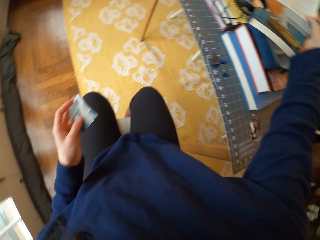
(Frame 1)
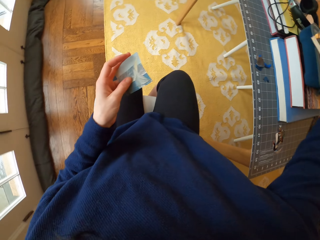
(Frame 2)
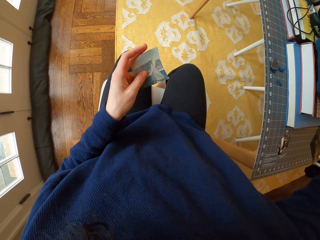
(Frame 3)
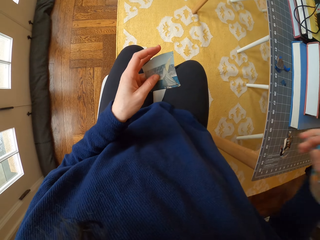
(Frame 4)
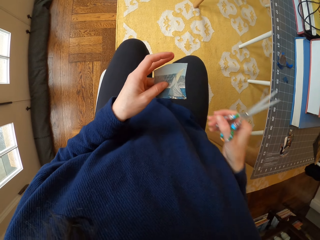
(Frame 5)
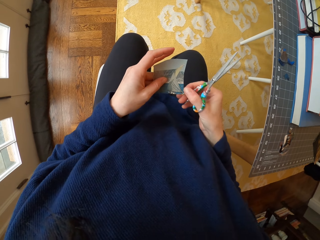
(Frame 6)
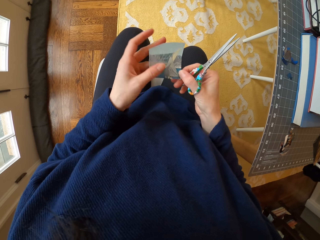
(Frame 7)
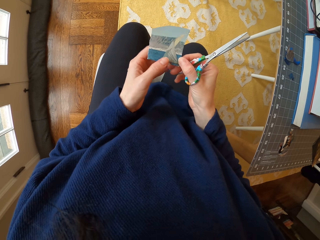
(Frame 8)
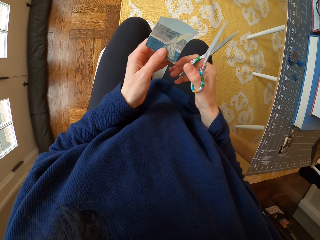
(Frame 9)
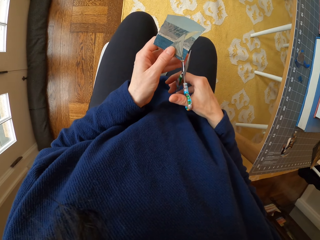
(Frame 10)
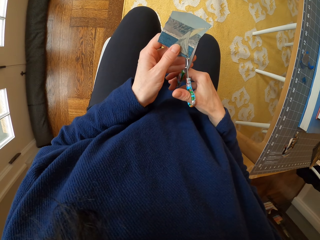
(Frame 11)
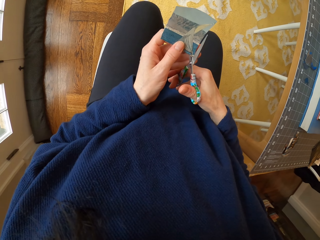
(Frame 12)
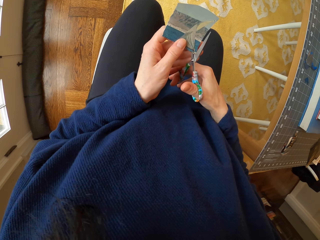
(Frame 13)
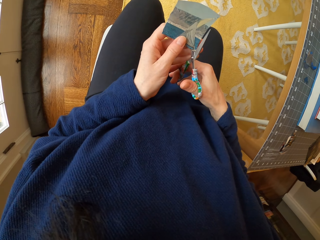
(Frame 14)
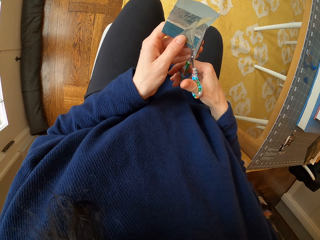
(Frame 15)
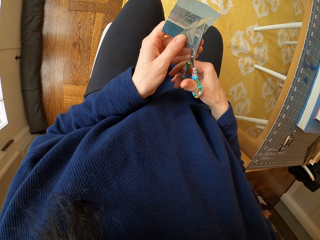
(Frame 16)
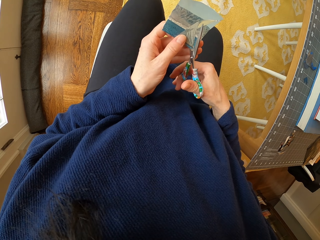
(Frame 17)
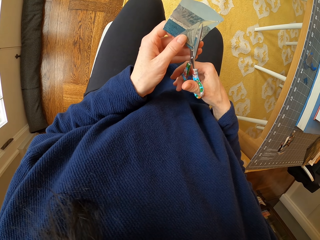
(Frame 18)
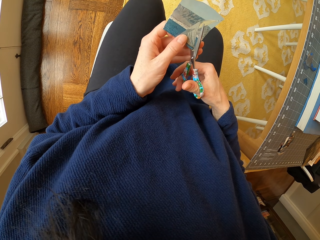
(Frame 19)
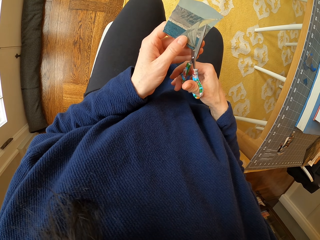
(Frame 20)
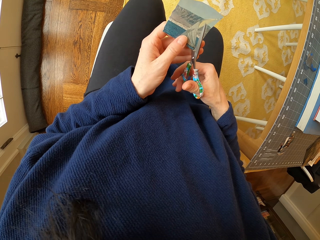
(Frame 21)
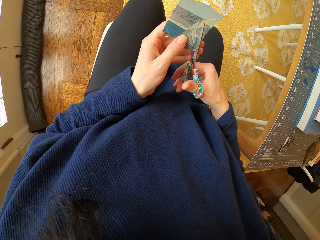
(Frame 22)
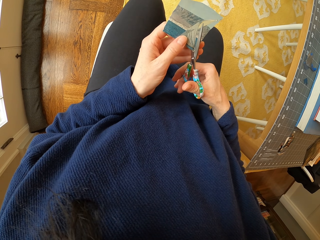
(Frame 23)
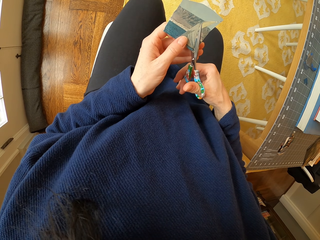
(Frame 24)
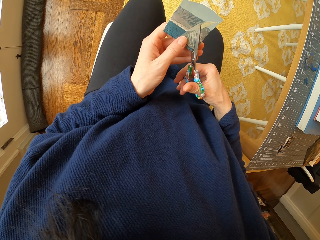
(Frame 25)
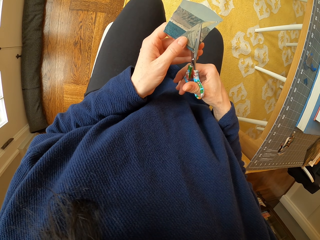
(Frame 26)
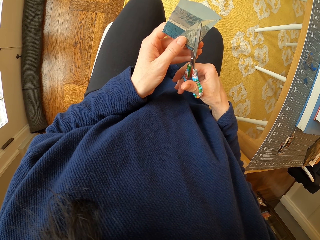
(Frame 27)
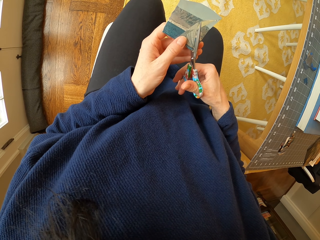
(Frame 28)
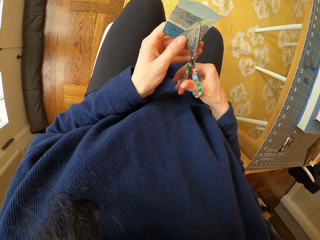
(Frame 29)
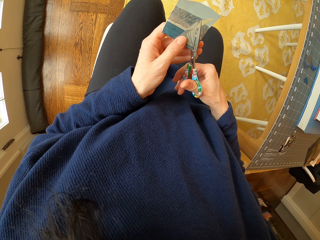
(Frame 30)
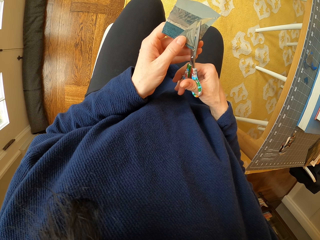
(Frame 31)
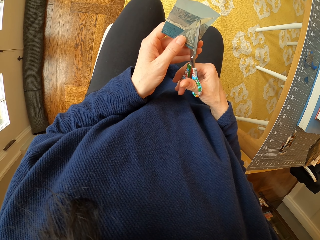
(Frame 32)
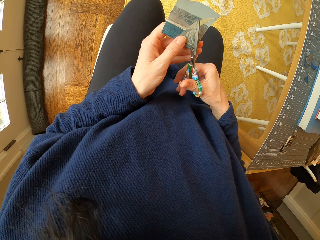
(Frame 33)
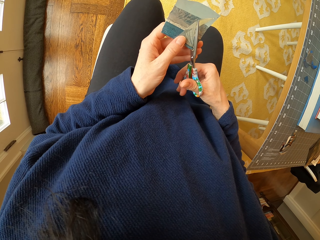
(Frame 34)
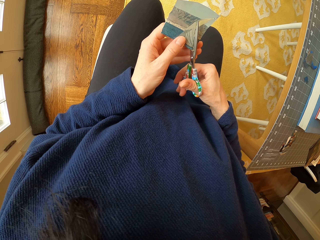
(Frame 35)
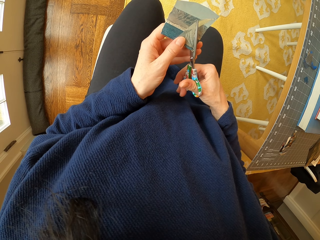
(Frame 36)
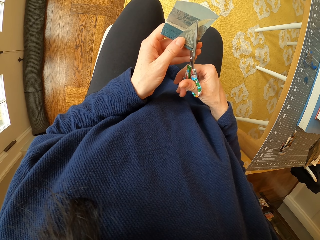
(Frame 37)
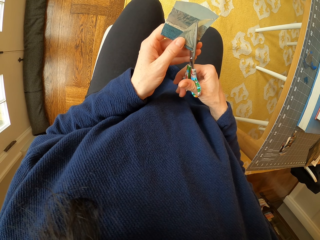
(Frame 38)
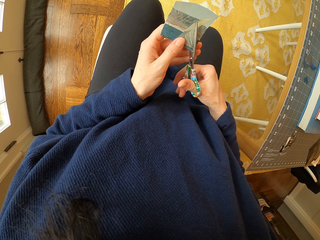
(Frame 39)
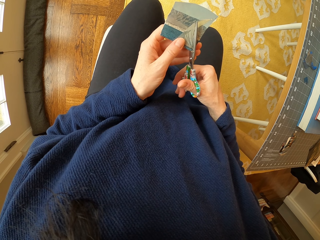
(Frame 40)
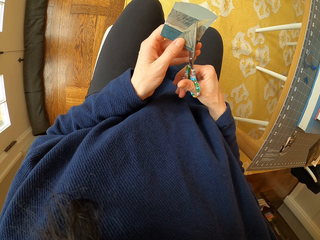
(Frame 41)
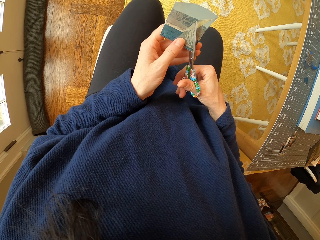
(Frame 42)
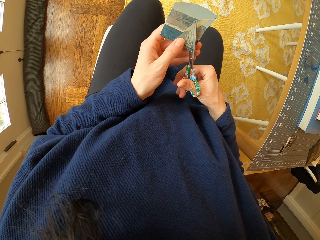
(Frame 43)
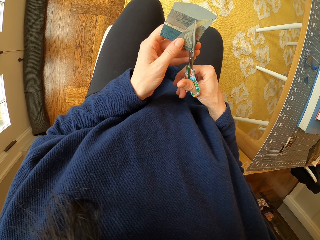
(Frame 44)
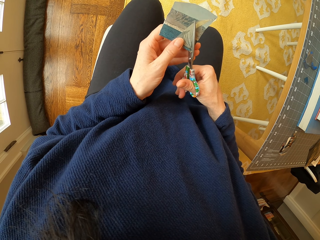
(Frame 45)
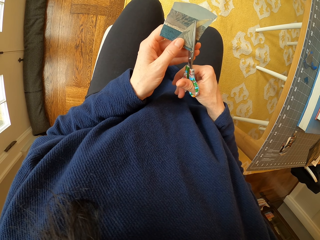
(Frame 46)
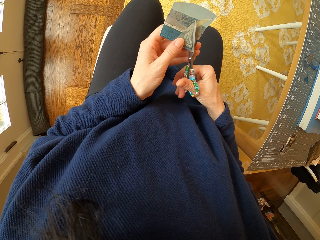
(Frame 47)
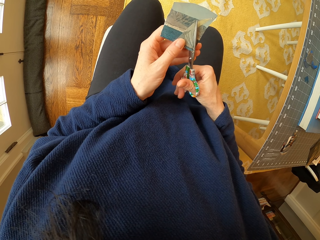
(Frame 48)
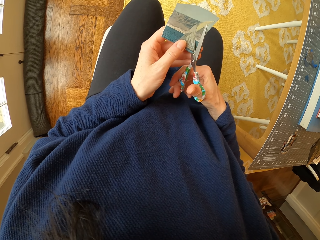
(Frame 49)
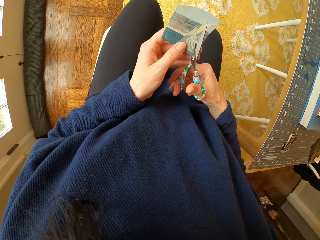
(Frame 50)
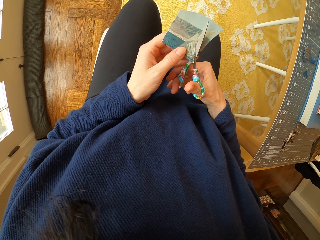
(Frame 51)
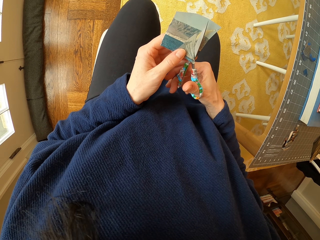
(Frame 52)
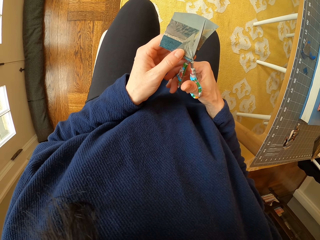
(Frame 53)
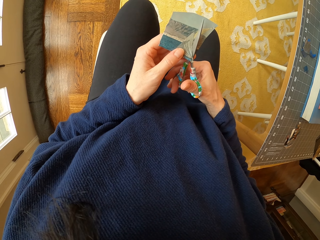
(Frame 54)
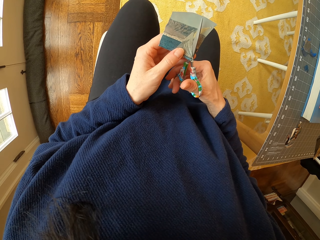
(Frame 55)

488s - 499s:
The camera wearer places the paper on the table. They adjust the piece of paper in the hand. They cut the piece of paper with the scissors.

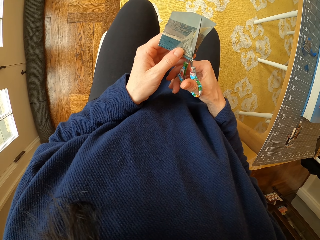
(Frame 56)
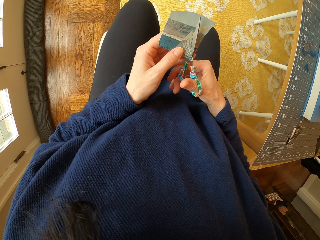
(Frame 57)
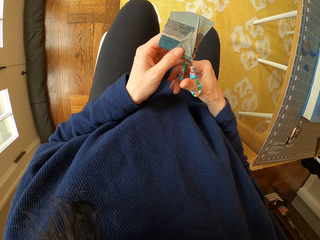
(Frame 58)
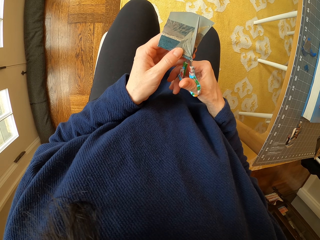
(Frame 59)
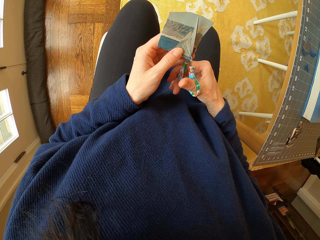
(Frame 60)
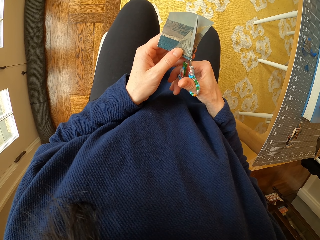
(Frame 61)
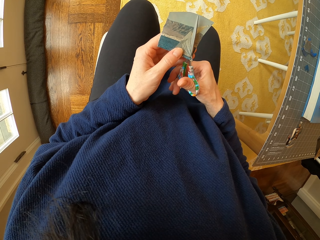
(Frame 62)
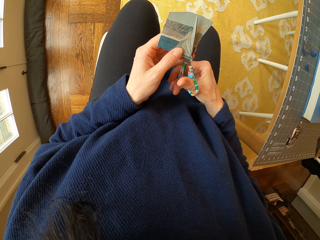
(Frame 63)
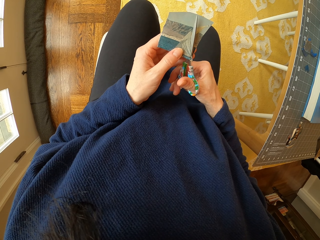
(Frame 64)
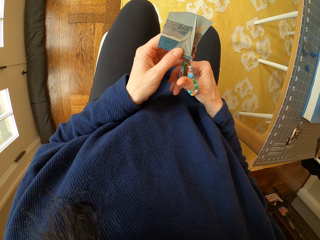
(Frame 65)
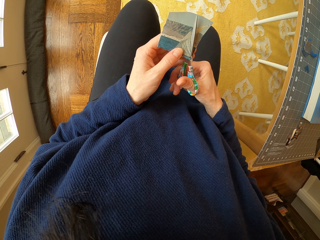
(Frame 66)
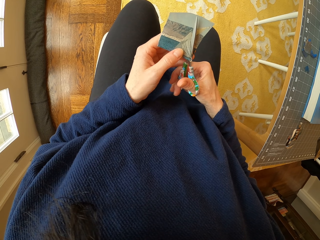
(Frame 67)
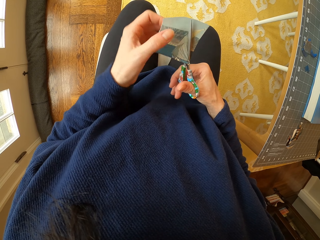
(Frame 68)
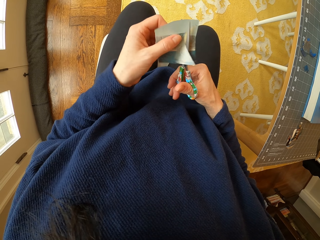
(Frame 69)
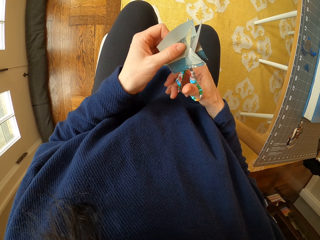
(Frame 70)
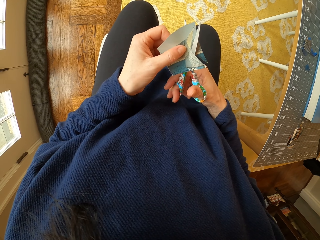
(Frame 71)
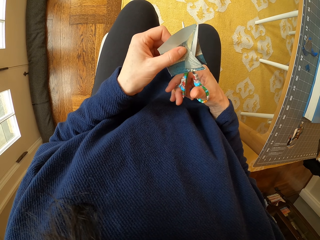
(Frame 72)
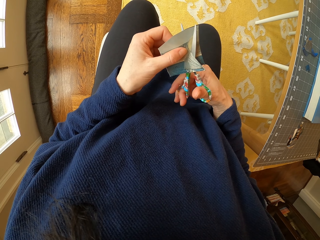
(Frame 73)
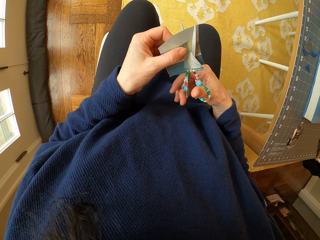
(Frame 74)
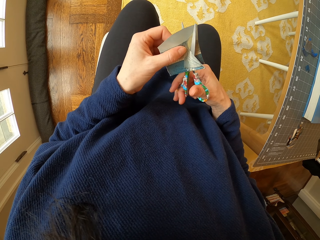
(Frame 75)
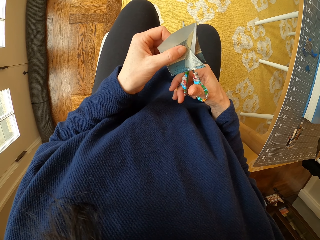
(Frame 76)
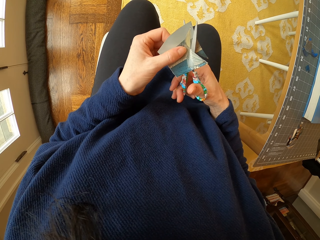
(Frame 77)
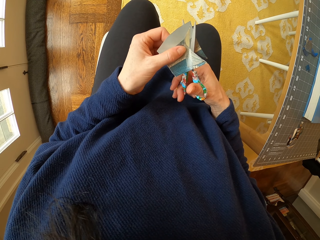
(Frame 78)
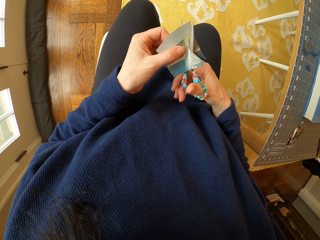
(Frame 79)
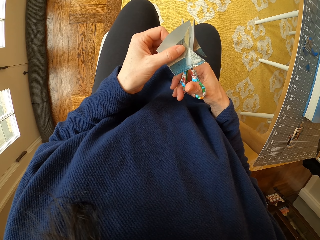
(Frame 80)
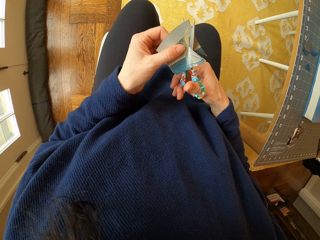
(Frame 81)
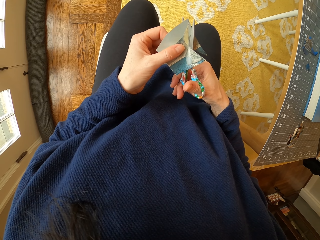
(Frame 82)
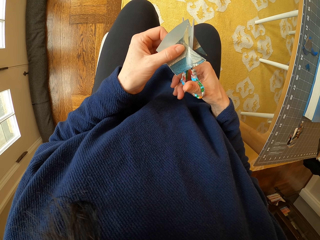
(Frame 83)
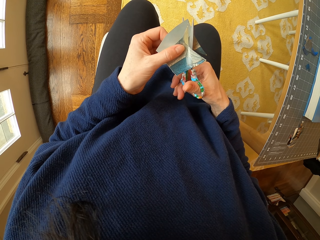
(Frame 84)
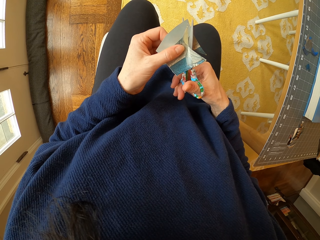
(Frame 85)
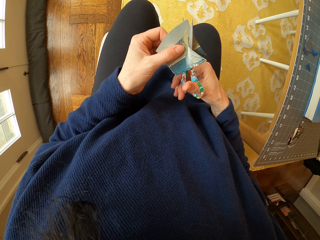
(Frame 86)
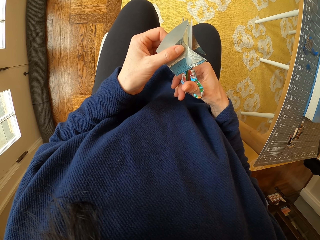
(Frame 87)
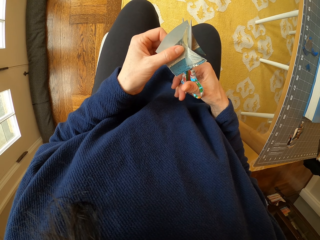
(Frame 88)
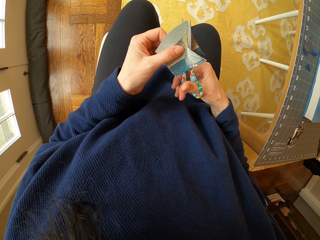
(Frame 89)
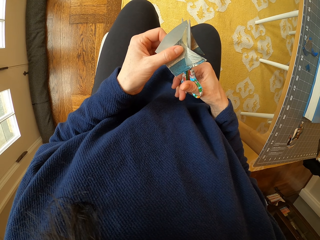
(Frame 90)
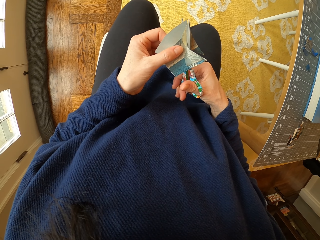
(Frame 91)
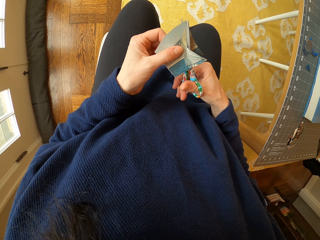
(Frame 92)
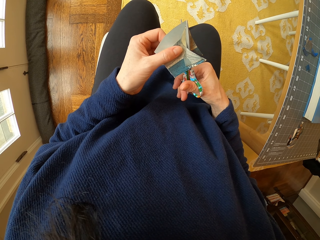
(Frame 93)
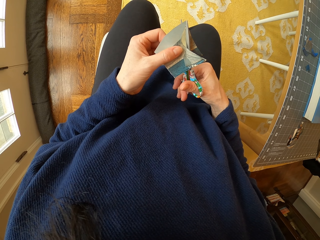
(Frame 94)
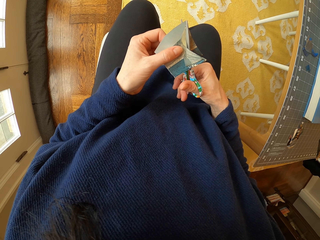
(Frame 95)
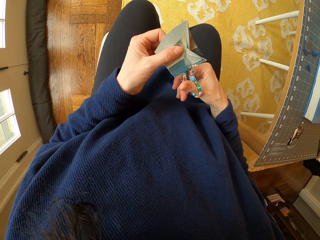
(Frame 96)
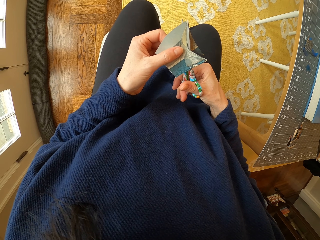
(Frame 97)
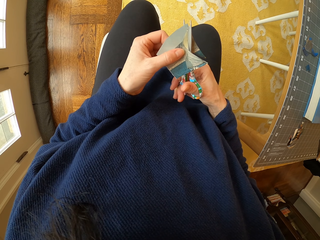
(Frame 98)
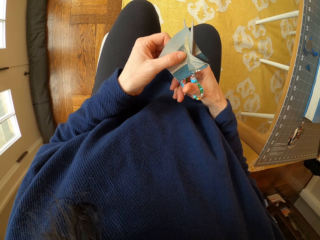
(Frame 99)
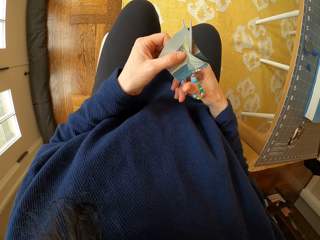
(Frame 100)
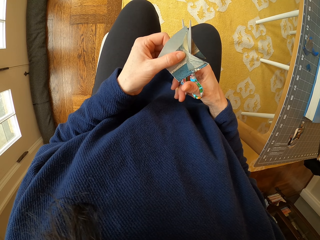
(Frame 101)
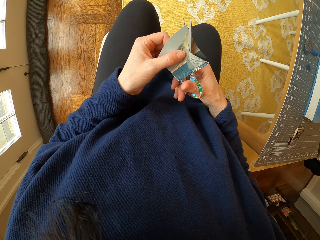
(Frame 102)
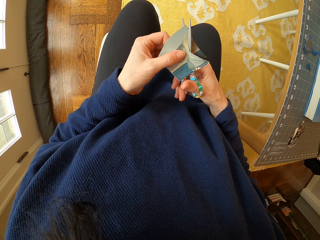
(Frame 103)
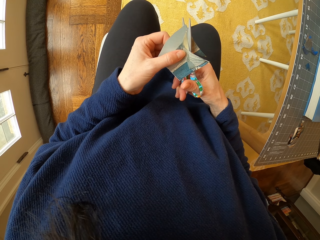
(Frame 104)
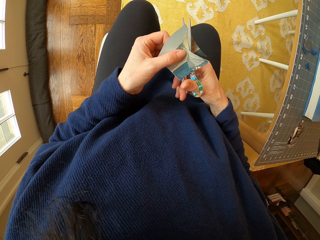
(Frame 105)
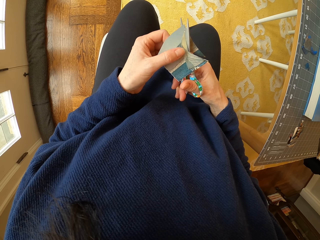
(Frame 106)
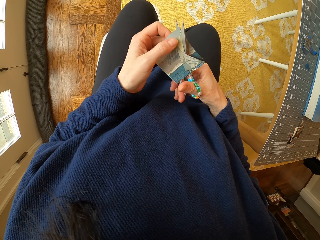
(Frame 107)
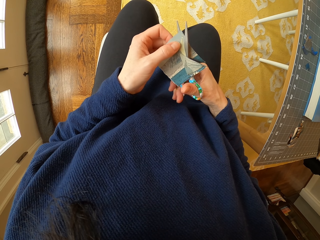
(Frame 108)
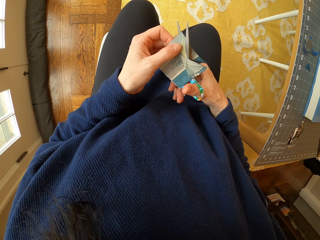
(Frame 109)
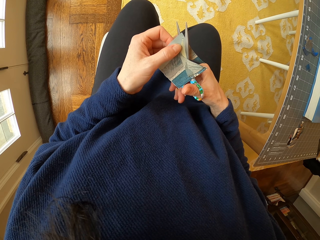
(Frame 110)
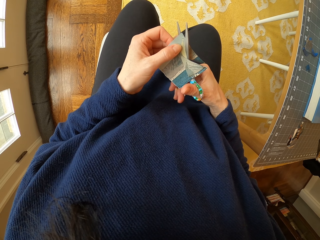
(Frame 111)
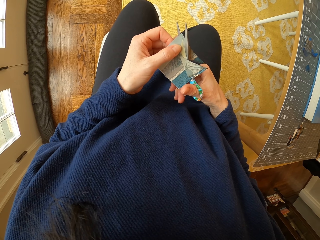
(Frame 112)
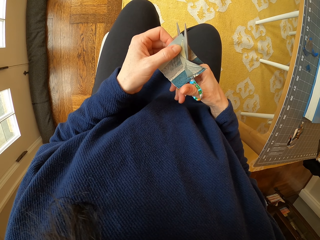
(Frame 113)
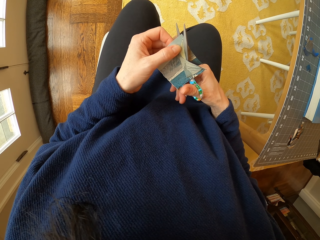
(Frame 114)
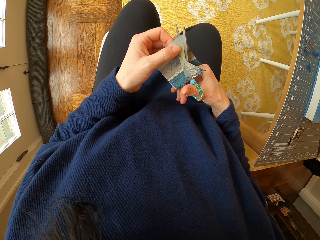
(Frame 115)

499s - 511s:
The camera wearer adjusts the piece of paper. They cut the piece of paper with the scissors.
